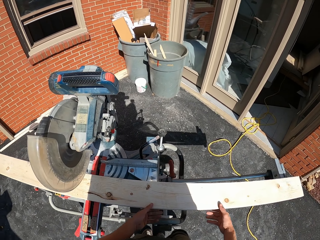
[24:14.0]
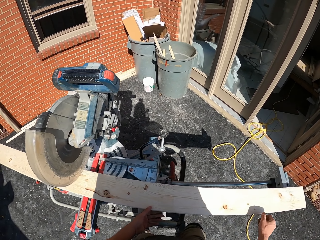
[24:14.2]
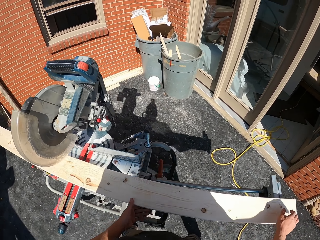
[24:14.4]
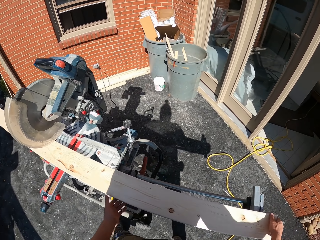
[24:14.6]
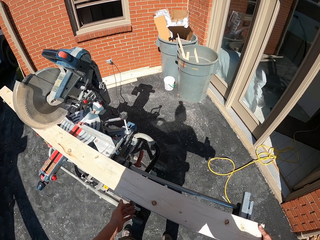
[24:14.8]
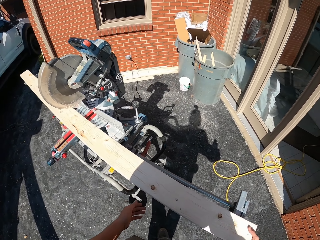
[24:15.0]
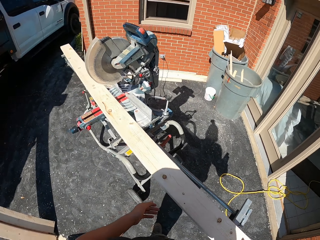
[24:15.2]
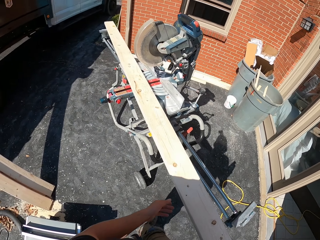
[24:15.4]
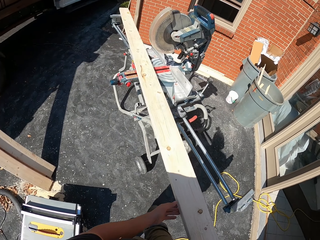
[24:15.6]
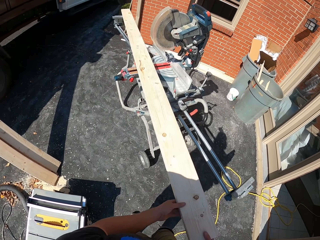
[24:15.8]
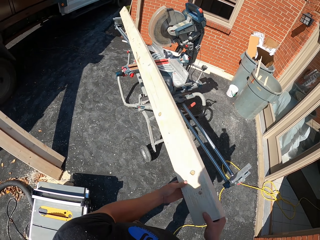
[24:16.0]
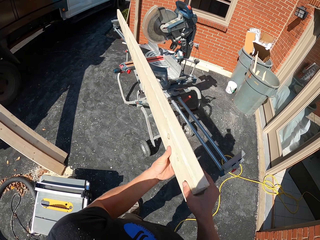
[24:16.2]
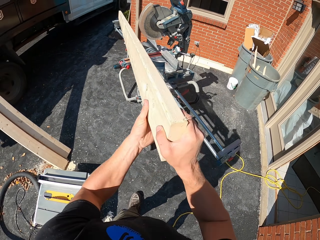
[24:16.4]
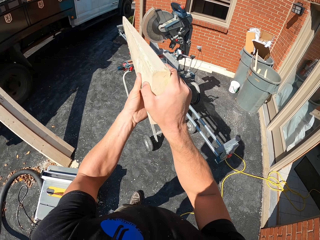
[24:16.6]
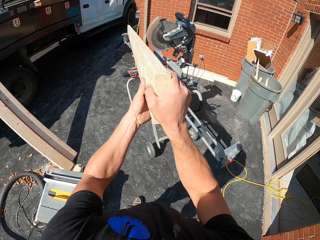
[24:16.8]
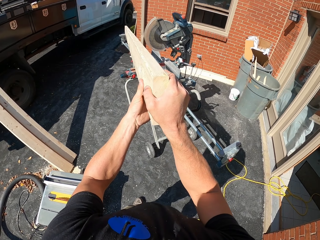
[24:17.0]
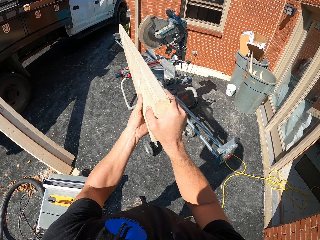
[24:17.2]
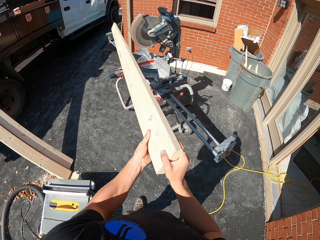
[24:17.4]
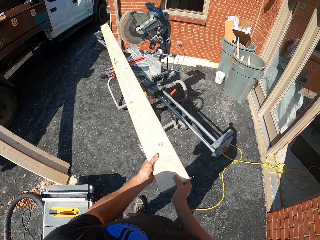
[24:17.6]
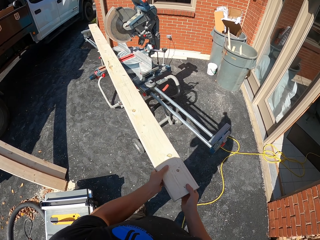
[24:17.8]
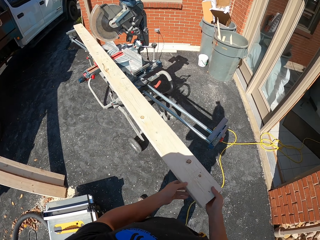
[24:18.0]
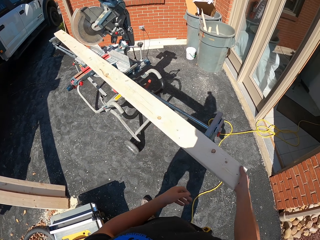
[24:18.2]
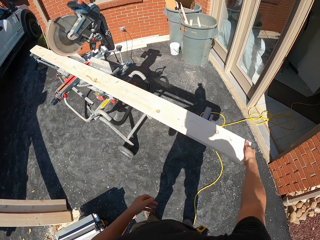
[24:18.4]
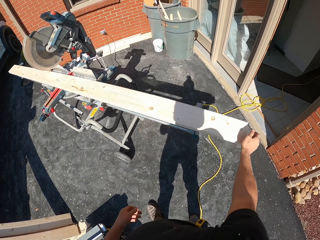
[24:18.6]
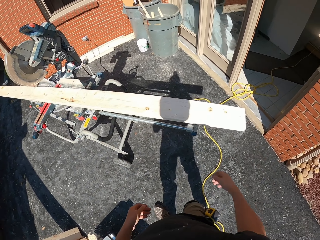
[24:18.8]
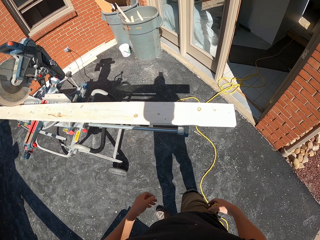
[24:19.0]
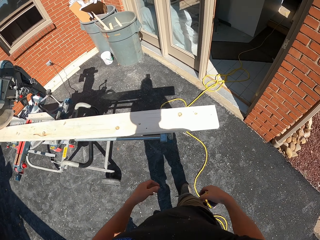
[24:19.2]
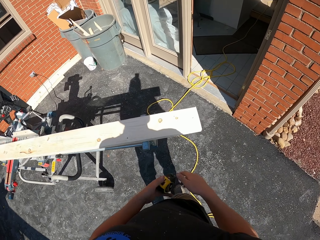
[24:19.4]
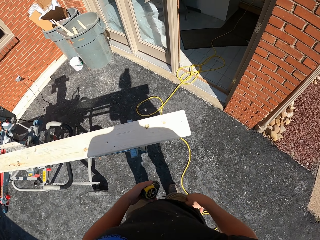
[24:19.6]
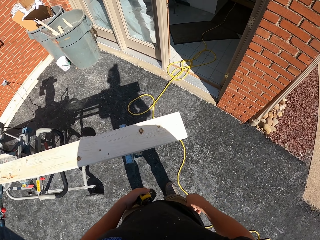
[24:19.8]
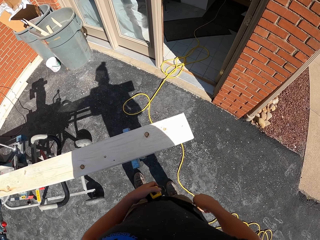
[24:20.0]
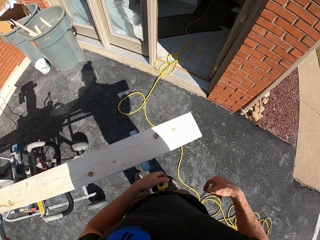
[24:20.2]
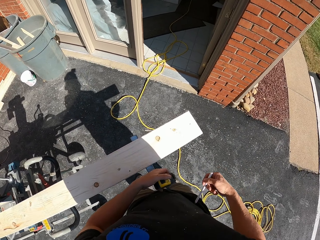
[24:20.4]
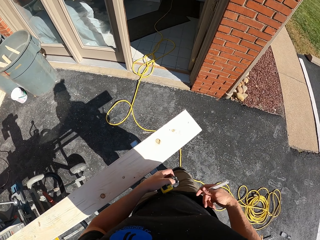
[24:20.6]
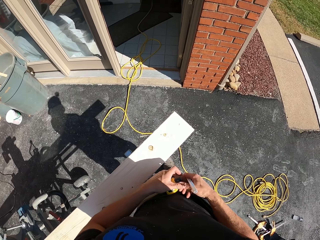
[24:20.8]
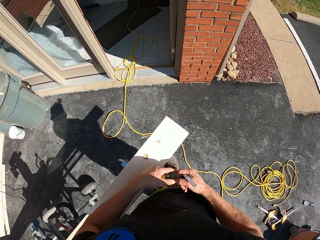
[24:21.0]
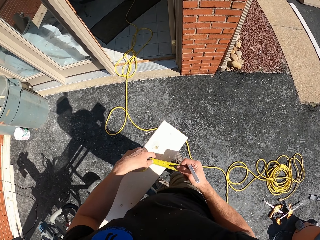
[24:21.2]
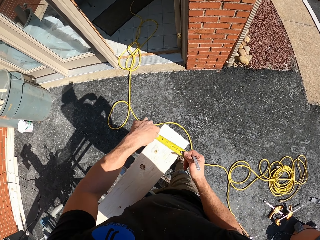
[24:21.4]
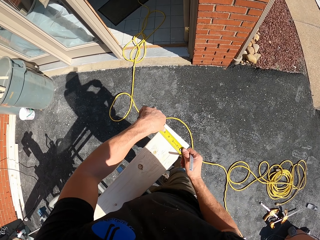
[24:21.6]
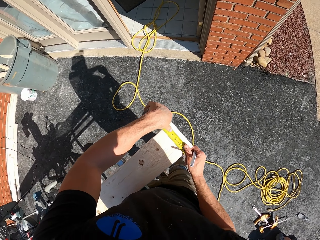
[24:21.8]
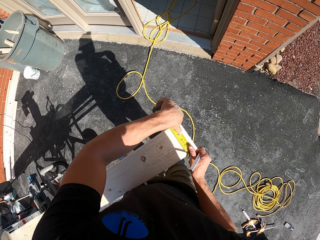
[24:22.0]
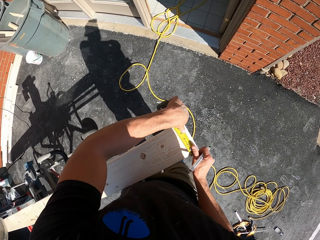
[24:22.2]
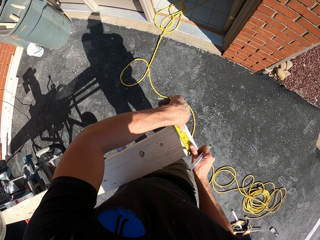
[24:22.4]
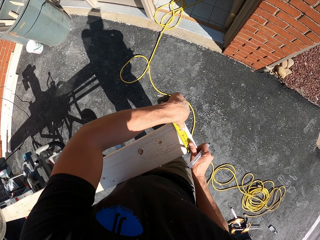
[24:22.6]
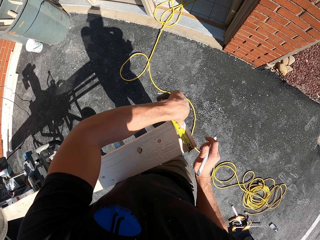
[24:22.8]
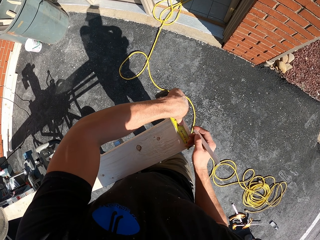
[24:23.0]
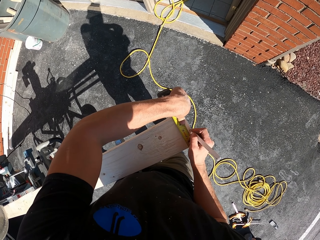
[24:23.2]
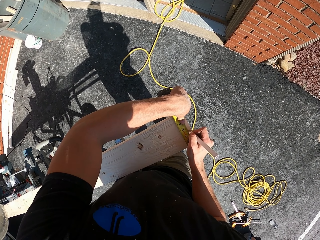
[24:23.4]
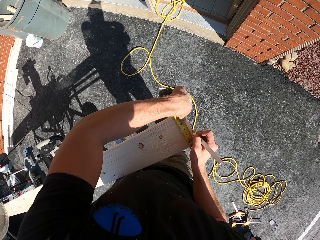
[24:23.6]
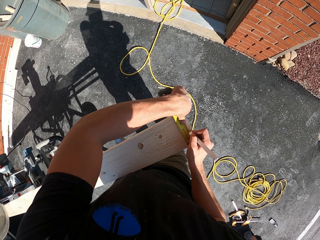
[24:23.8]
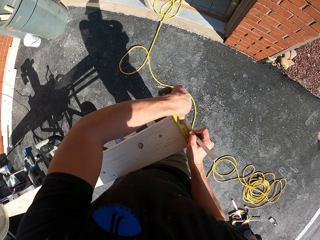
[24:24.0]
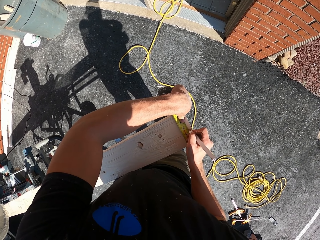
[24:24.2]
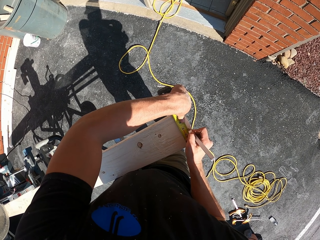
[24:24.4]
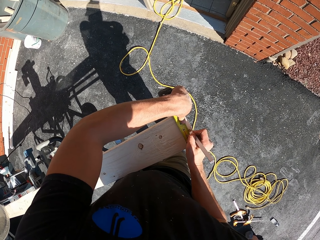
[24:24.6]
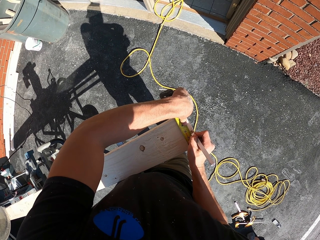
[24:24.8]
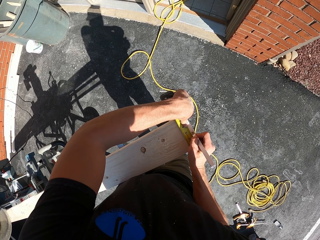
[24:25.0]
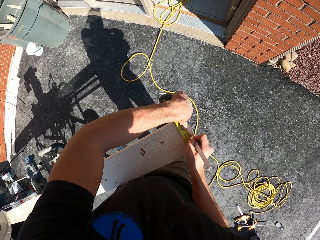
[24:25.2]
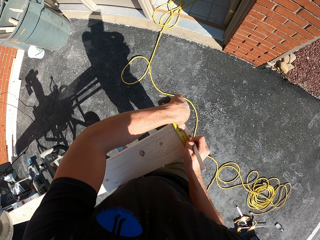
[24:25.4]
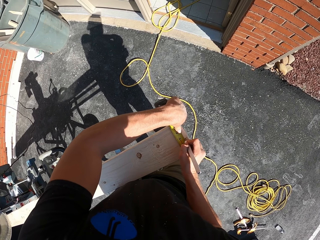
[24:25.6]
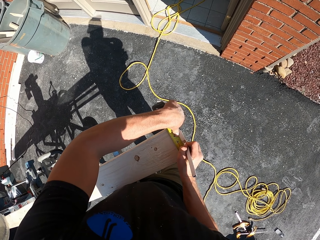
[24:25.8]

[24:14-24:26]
The camera wearer lifts the timber or wood on the table. They lower the wood on the table wood cutter machine. They pick up a tape measure. They pick up the tape measure with the other hand. They pick up a pencil or marker pen in the pocket. They pull the tape measure. They measure the wood with the tape measure. They mark the wood with the pencil.

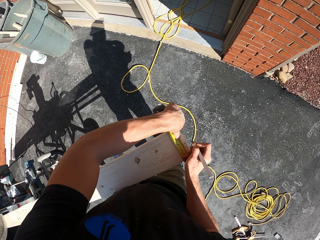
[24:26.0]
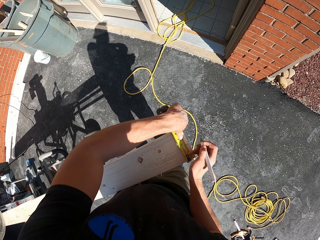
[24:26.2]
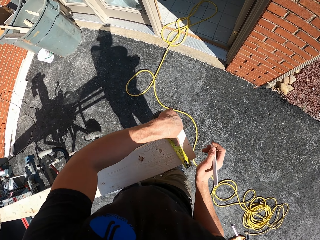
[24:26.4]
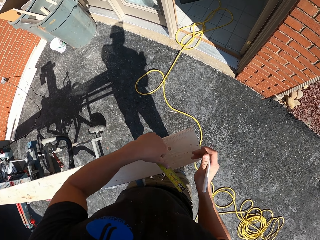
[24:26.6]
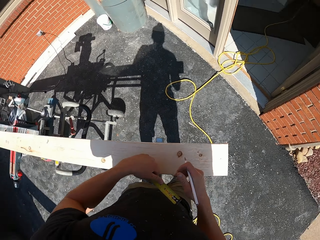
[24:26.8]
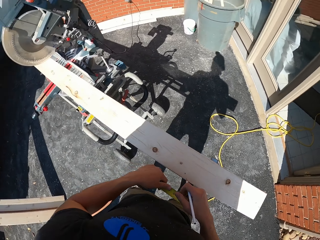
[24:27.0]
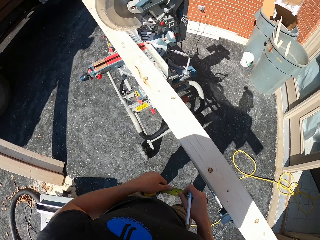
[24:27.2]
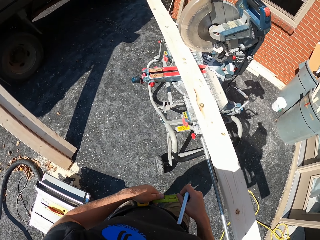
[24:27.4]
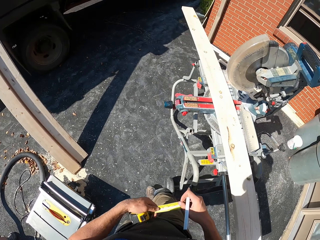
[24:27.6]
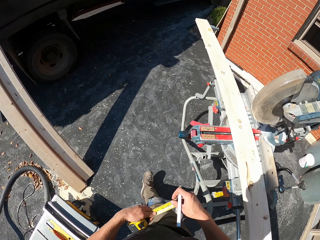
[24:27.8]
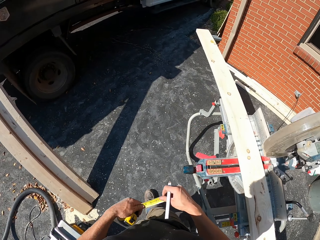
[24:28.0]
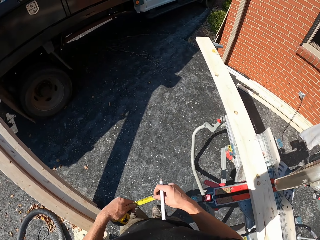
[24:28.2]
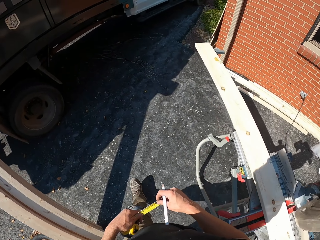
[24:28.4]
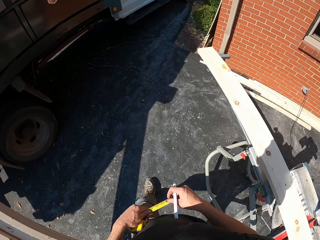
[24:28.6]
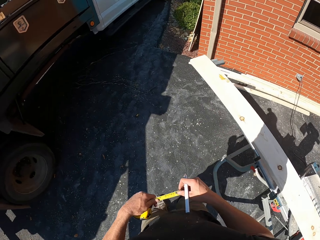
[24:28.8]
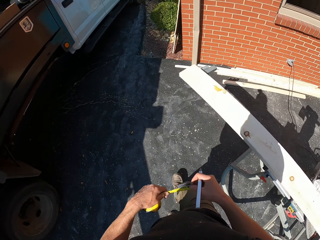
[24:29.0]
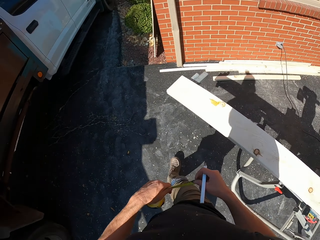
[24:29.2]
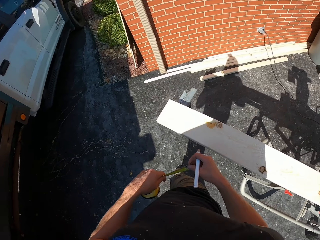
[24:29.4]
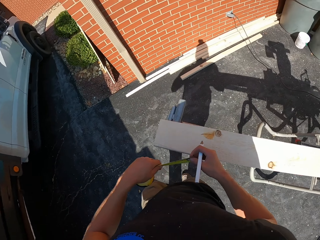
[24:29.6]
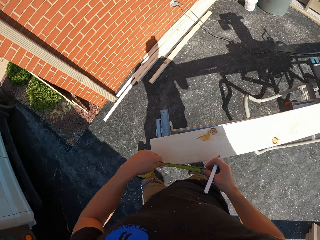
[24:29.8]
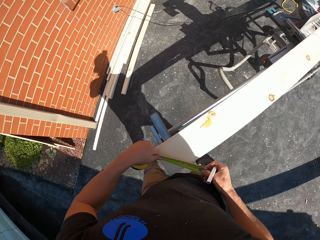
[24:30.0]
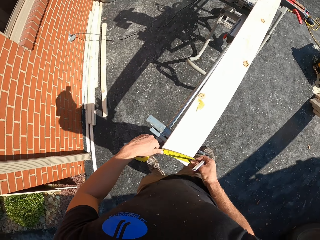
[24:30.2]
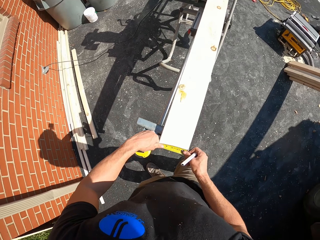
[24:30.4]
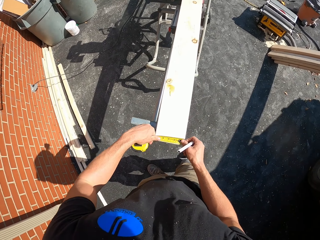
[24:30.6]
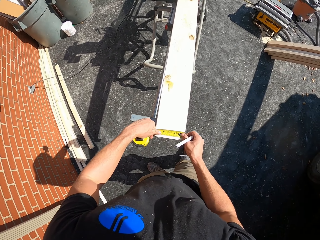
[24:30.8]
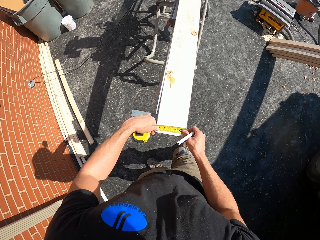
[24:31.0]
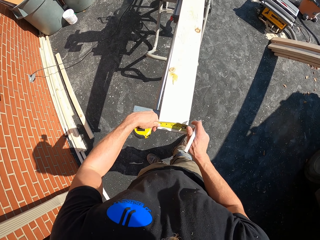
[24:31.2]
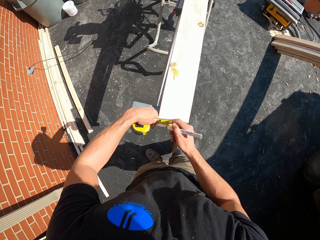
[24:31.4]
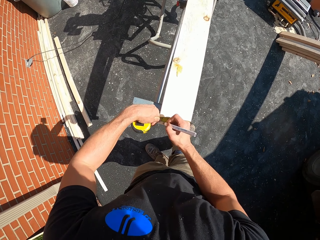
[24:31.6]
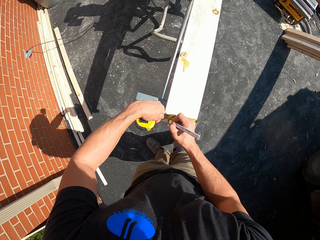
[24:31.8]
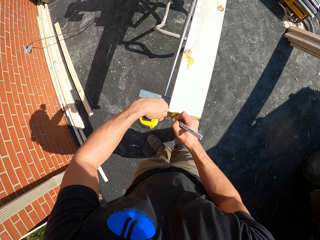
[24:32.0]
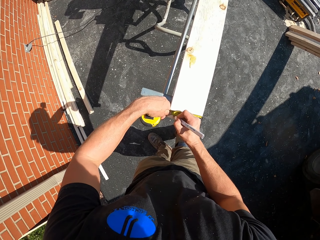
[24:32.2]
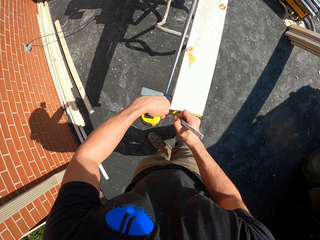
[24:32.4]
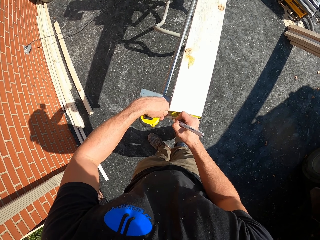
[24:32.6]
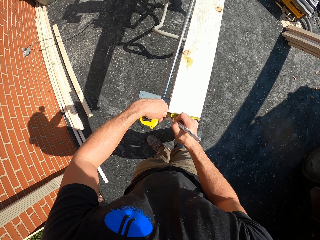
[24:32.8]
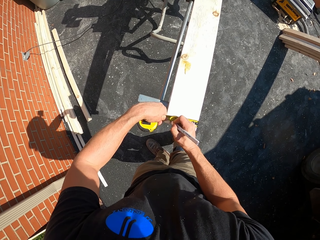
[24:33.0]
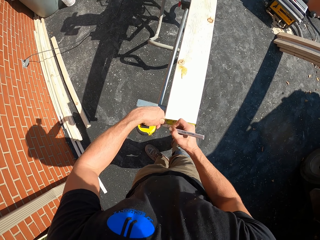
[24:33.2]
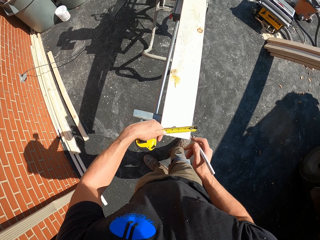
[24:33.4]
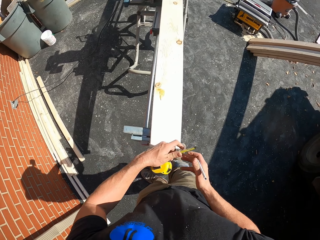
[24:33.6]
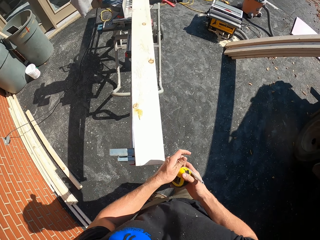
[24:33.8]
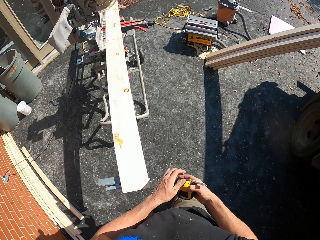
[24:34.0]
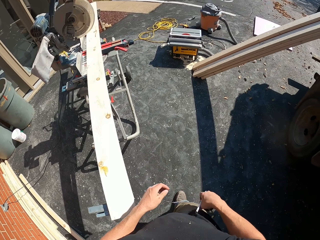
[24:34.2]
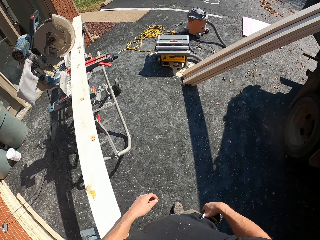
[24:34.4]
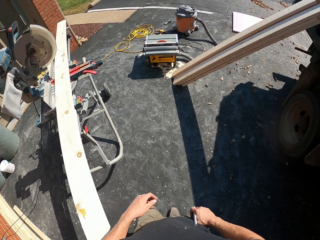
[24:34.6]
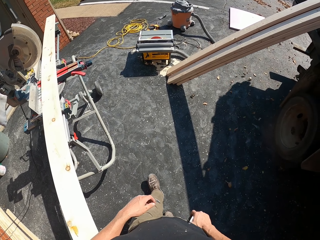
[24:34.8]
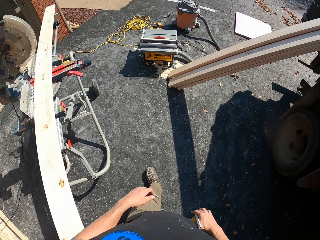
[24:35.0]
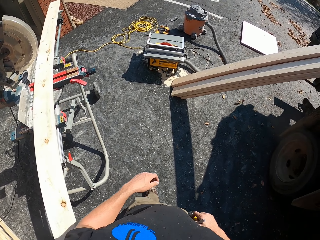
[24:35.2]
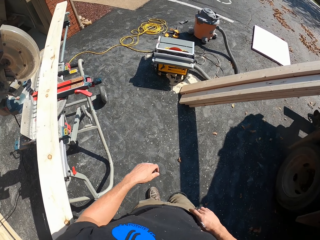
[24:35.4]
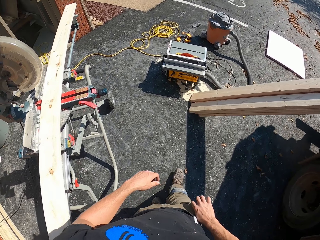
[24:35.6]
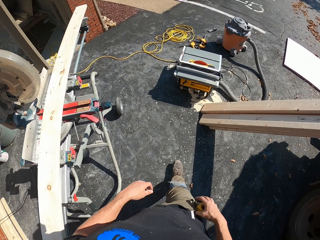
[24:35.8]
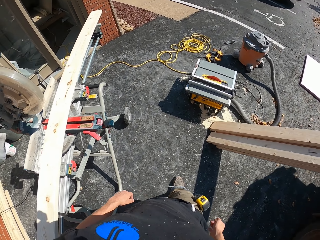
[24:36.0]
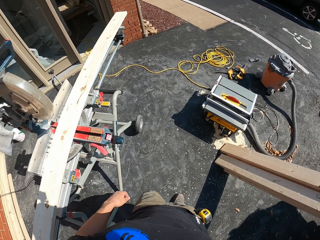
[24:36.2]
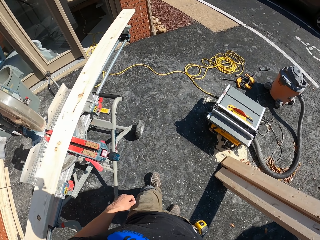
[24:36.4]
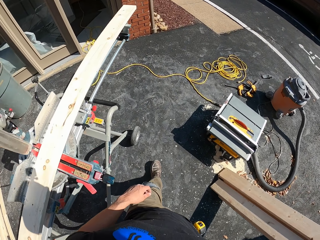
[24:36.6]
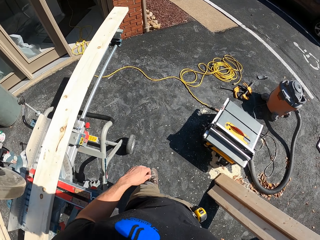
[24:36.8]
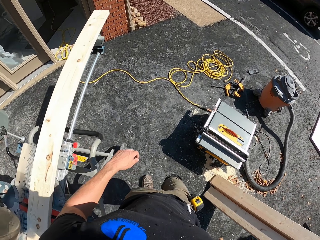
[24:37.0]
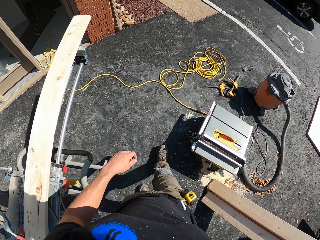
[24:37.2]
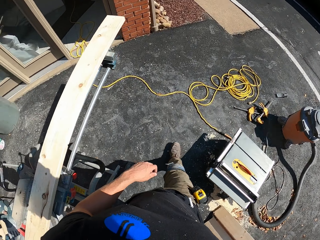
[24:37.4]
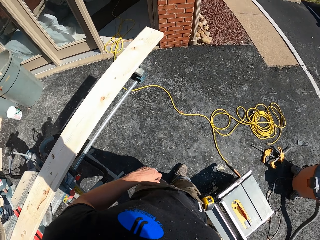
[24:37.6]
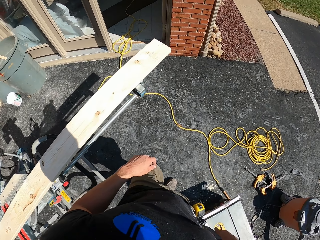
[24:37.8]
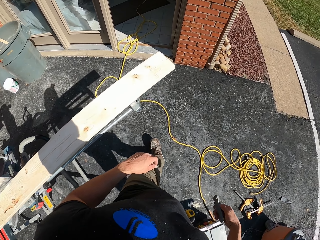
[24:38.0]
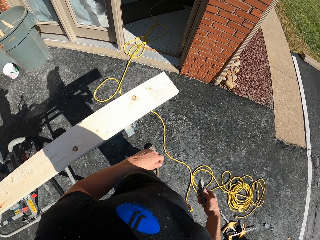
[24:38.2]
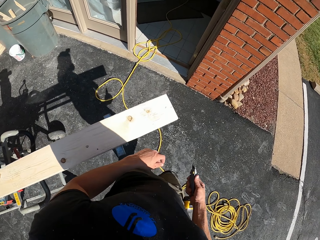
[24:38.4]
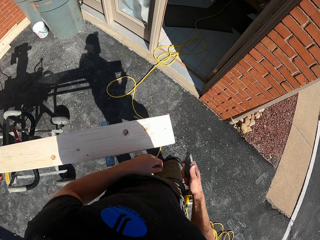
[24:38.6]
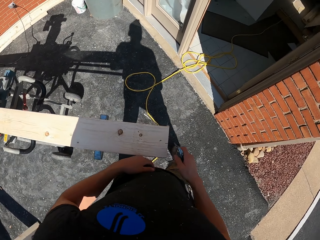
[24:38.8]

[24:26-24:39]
The camera wearer removes the tape measure on the timber or wood. They walk around, turn around. They measure the wood with the tape measure. They mark the wood with a pencil. They roll back the tape measure. They pick up the tape measure with the other hand. They put the tape measure in the pocket. They keep a marker pen. They walk around. They pick up a pocket knife from the pocket.
